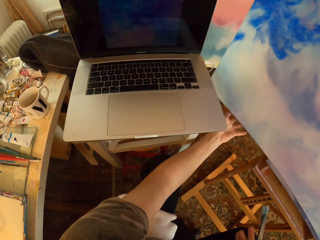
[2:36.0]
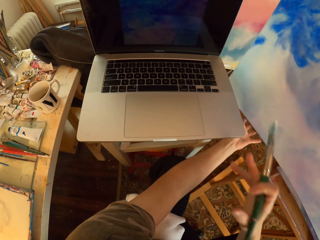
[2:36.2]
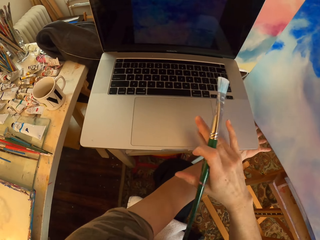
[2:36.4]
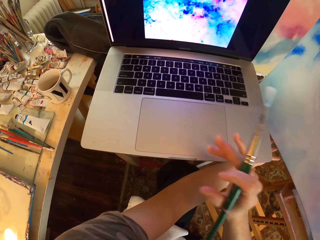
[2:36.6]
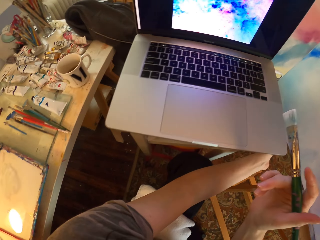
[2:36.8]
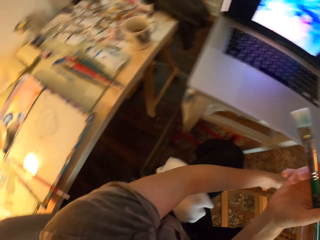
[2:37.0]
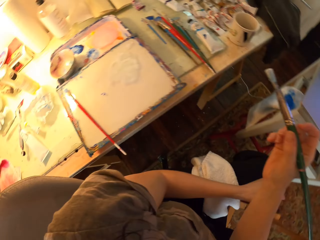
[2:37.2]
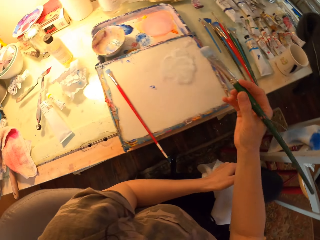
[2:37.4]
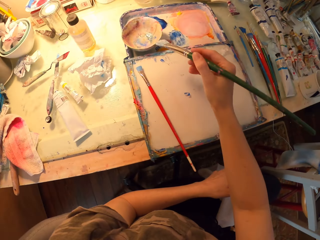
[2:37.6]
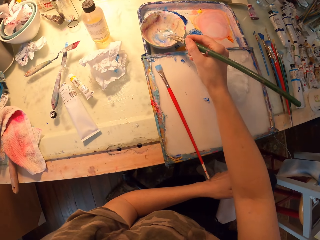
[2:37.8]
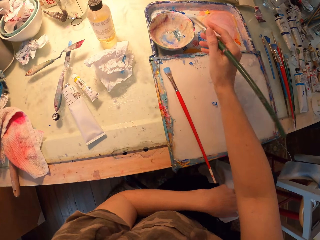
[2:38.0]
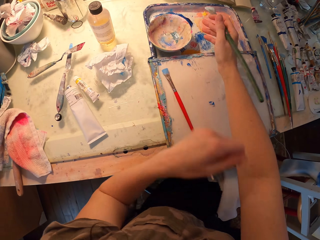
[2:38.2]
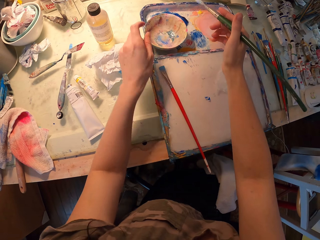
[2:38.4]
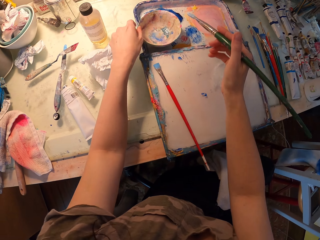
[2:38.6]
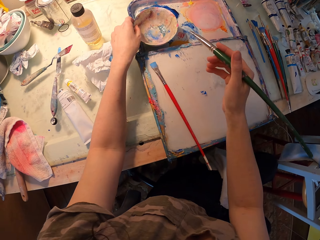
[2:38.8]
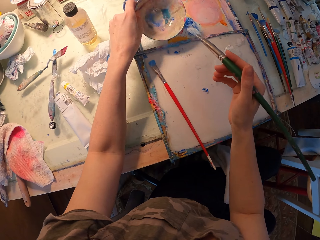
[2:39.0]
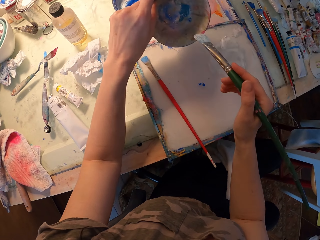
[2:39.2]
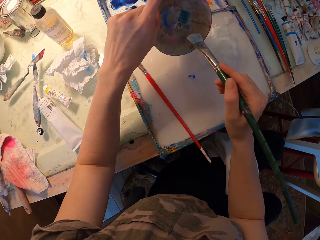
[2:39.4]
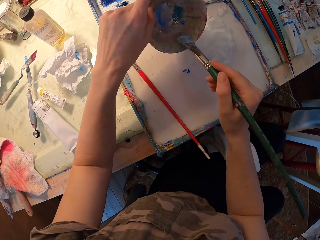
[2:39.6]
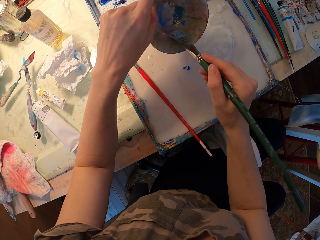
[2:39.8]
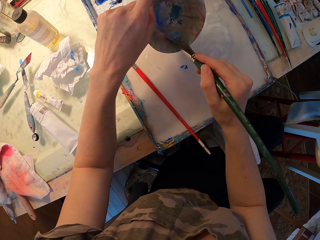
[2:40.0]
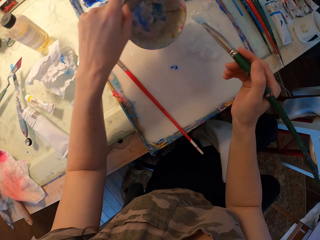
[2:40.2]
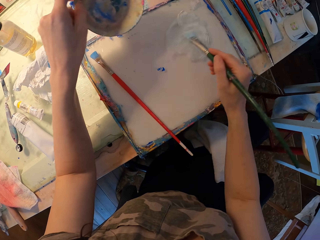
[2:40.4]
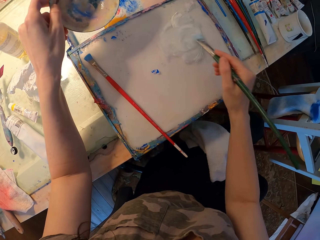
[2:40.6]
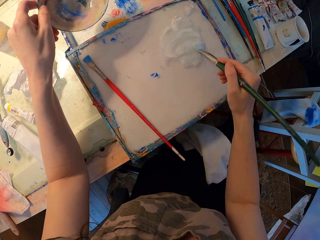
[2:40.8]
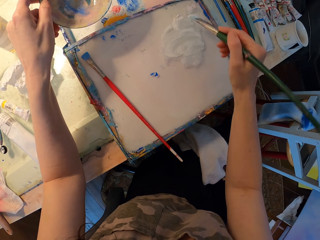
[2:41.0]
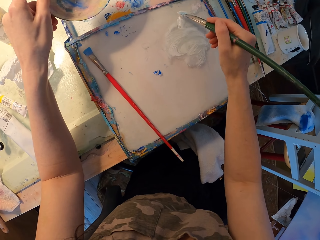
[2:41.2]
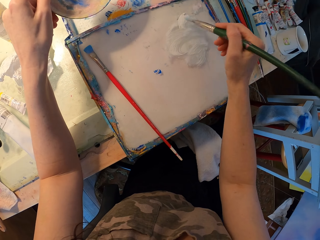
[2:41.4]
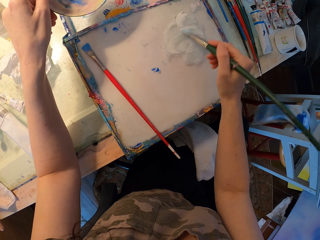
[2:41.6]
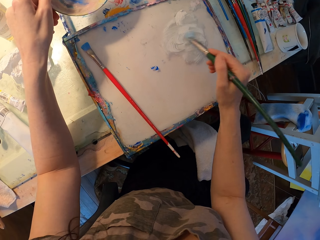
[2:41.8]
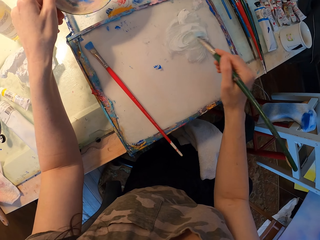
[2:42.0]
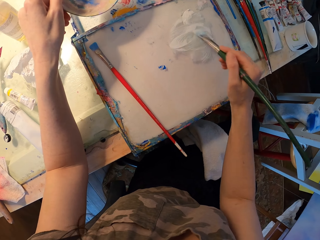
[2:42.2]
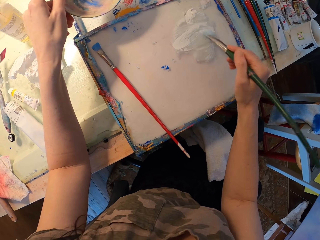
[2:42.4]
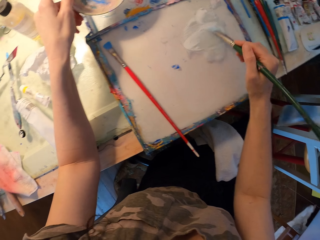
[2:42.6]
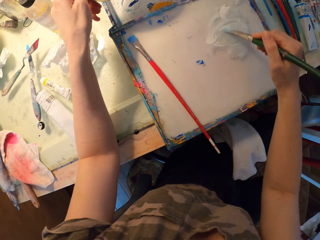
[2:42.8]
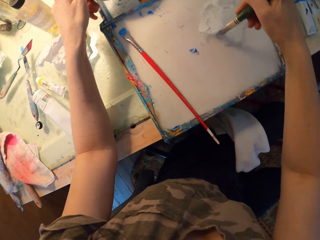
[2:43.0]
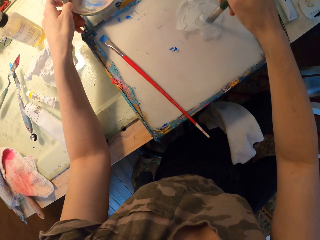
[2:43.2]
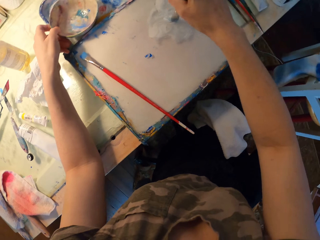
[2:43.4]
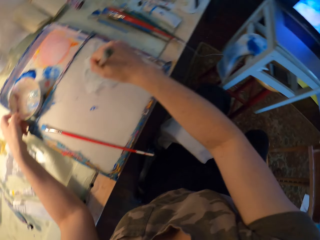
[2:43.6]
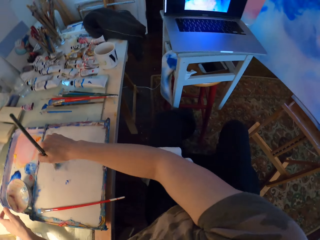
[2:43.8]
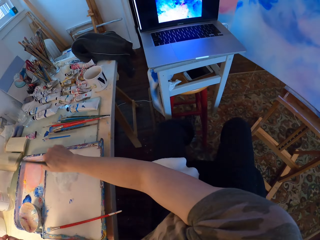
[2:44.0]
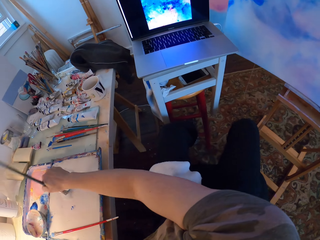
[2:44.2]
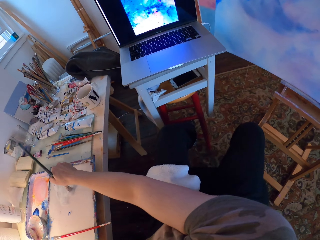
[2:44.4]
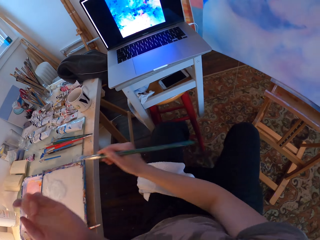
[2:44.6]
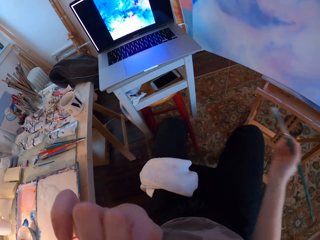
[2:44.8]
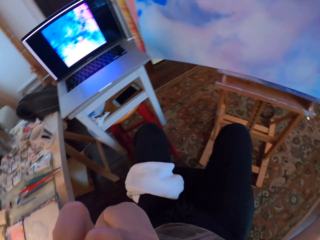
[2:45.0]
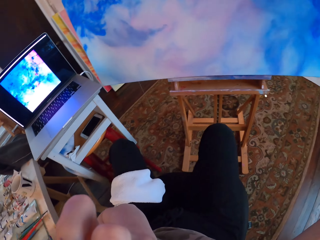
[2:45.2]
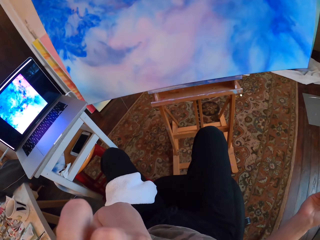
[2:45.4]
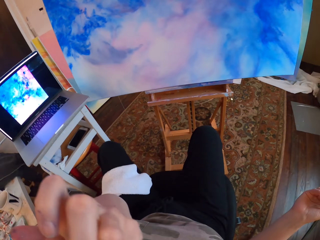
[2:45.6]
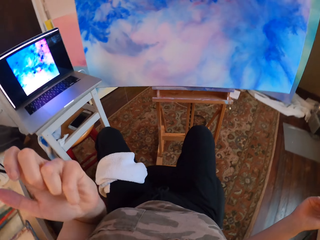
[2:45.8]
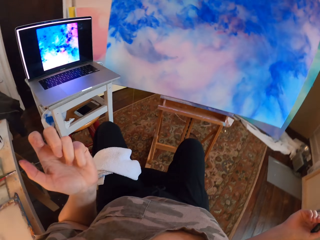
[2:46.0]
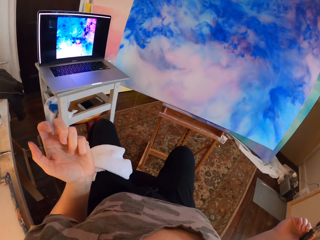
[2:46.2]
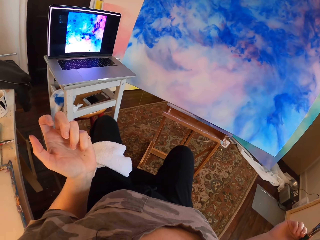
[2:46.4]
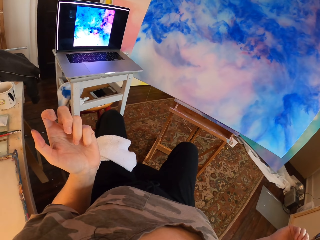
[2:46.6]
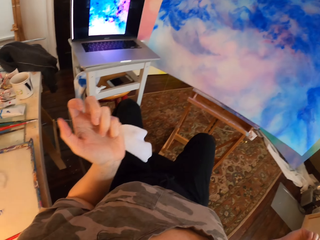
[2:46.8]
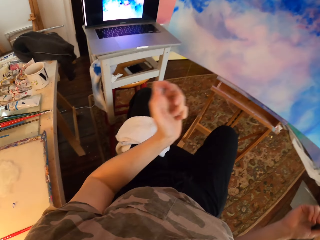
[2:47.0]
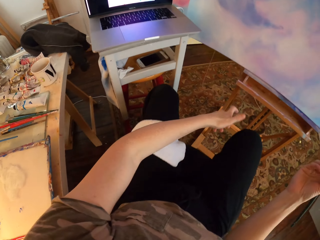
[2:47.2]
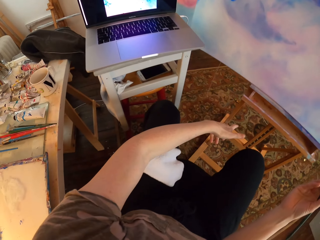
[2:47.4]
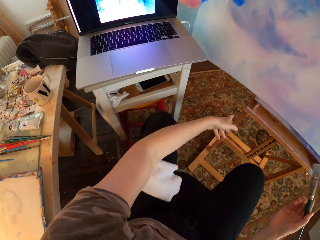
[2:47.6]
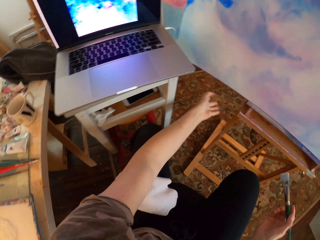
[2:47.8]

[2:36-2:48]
The camera wearer drops the right hand. They stare at the laptop. They operate the laptop and press the touchpad. They turn around. They move the right hand. They dip the paint brush in the paint bowl. They lift the bowl of paint with the left hand. They dip the paint brush in the paint bowl. They scoop paint. They rub the paintbrush on the paint. They turn around. They look around. They brush the paint brush on the paint. They lift the left hand to the face. They make a turn. They hold the camera. They look at the board. They drop the left hand.

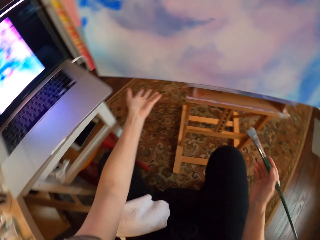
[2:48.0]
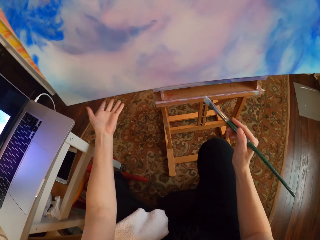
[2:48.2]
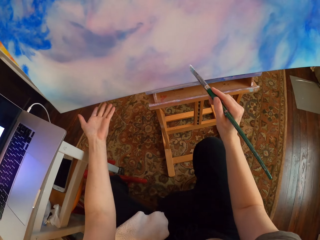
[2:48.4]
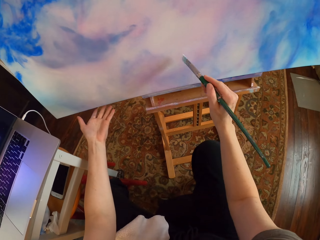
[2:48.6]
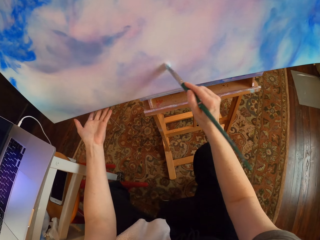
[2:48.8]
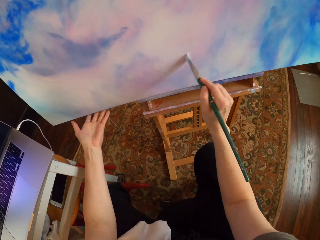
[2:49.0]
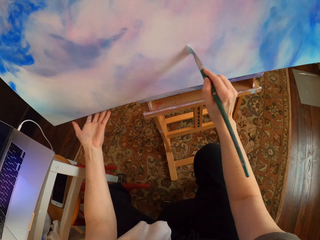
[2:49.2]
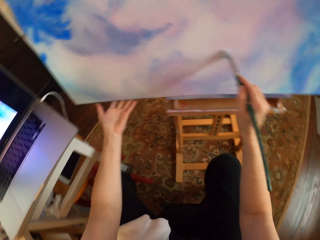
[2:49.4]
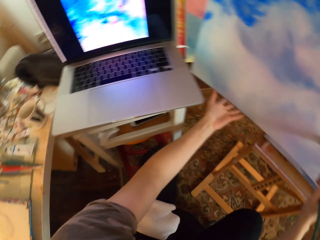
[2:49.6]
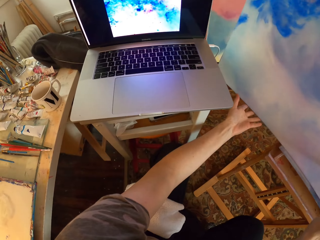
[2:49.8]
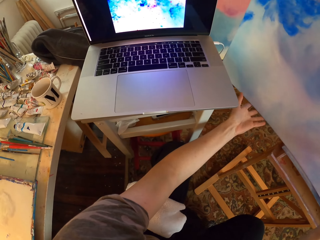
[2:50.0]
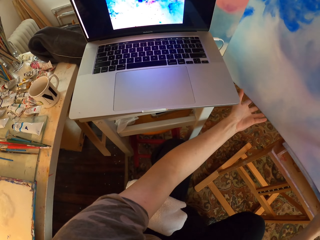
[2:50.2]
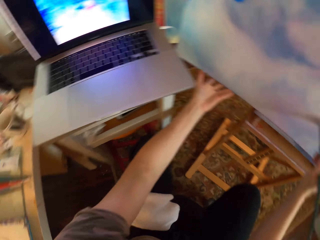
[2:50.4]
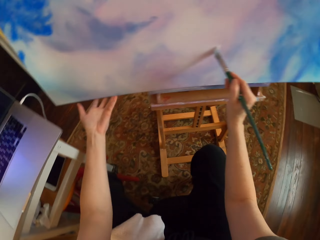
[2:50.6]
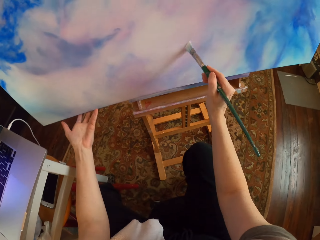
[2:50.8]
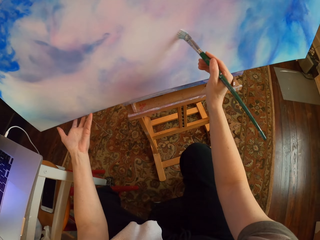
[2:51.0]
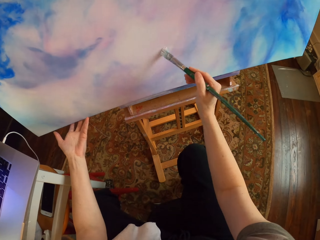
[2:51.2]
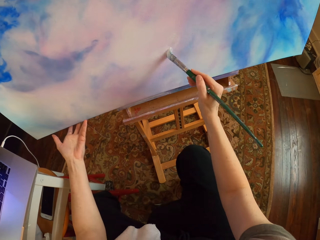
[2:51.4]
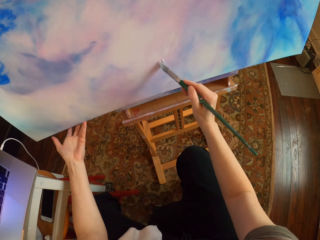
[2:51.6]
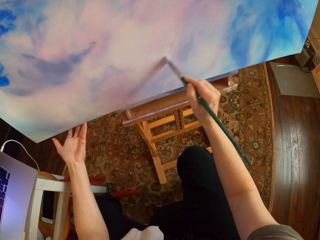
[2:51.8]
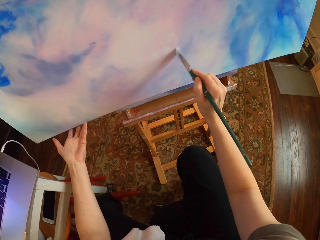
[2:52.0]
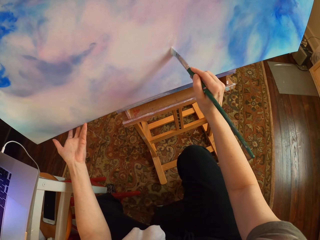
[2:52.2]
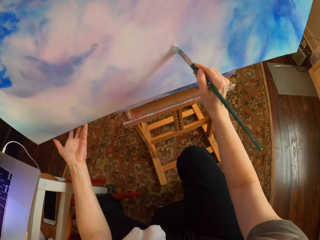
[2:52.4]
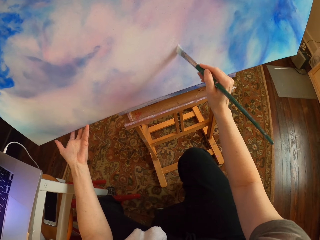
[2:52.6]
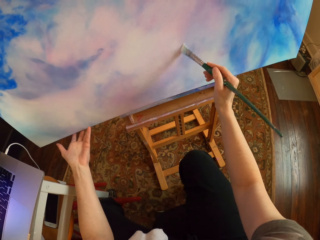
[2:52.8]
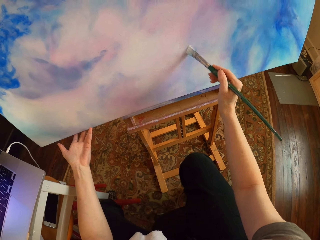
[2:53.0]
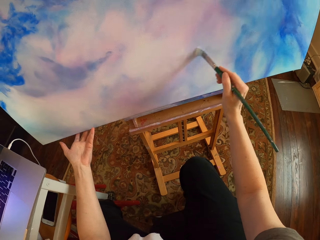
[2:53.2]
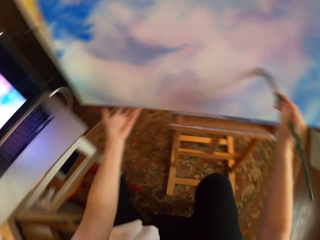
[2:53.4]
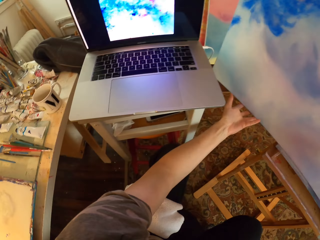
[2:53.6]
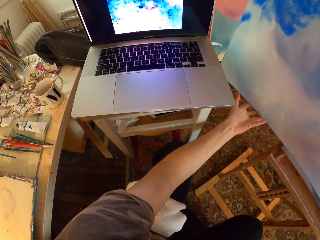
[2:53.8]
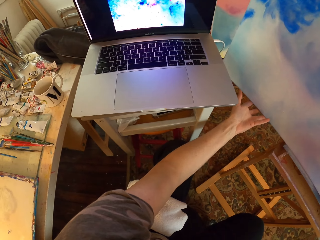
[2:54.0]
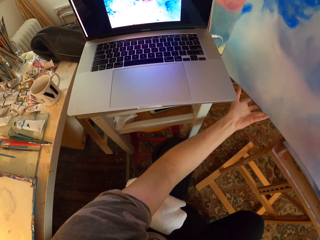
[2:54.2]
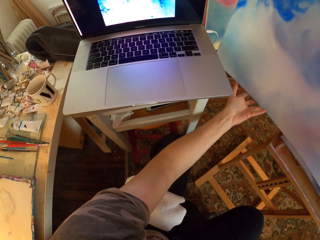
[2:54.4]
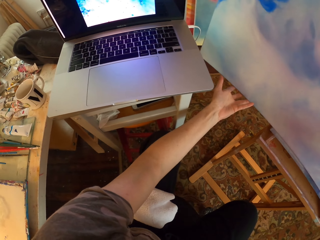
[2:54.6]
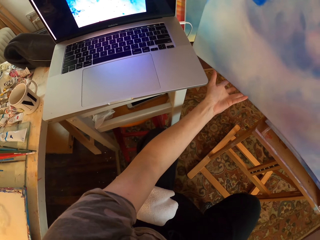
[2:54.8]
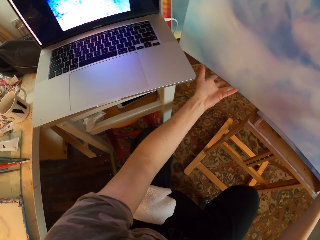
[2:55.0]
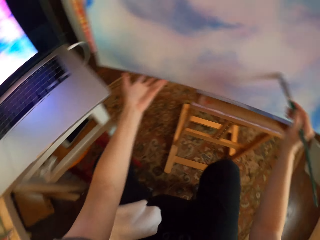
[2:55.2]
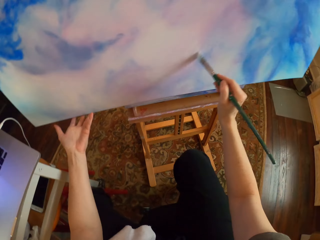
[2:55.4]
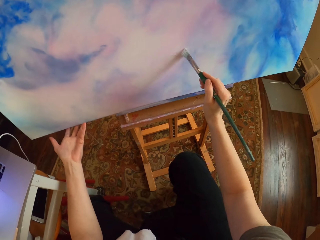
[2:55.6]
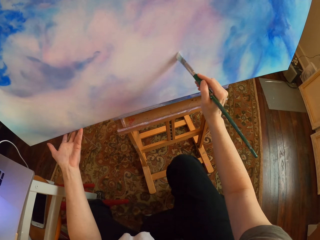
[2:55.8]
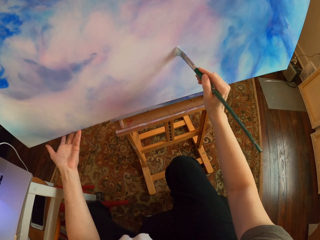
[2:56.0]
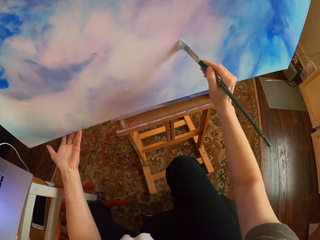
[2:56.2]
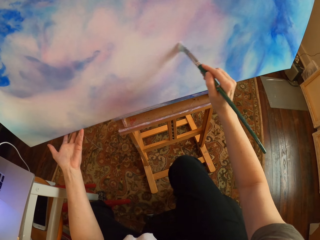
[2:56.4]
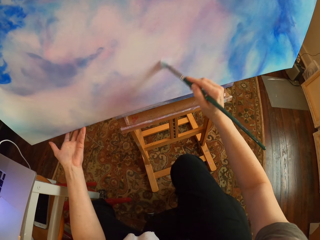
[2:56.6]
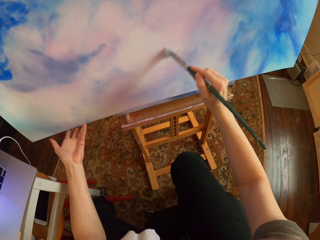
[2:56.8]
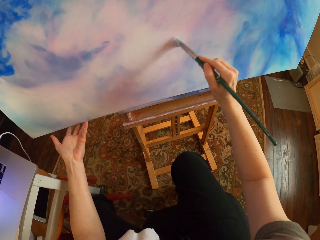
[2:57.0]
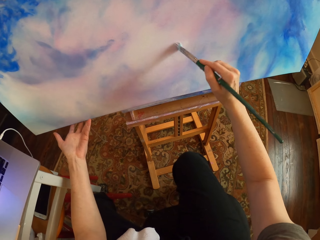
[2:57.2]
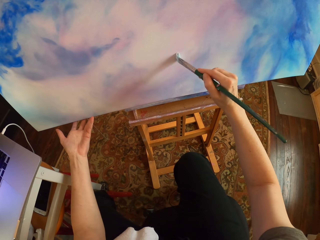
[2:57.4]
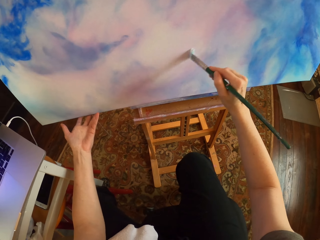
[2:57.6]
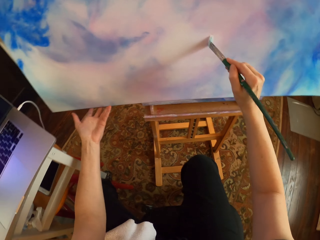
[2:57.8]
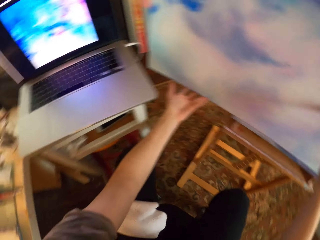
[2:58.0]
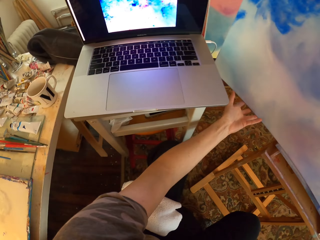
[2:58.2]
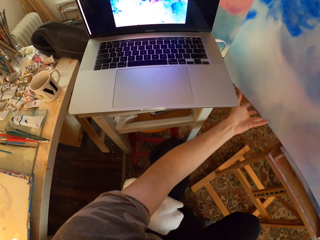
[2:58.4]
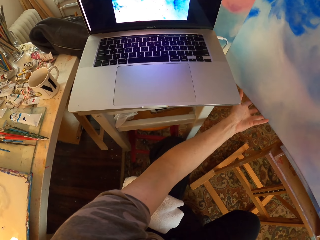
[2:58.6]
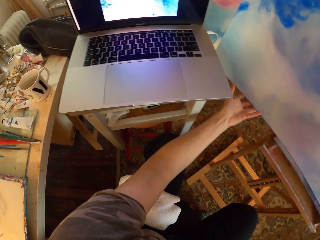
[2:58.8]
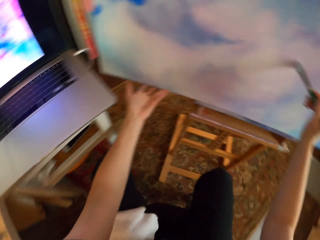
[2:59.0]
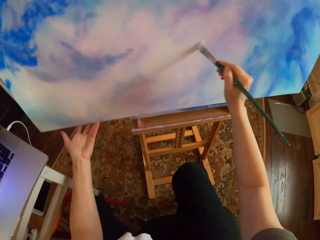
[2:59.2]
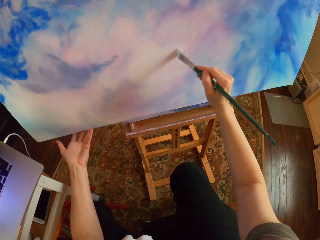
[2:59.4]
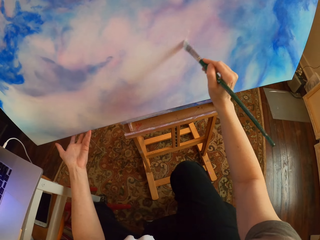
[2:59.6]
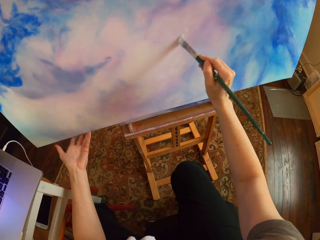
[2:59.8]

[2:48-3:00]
The camera wearer moves both hands. They hold the board with the left hand. They paint the board. They turn around. They look at the laptop. They paint the board. They look at the laptop. They paint the board. They look at the laptop. They paint the board.
